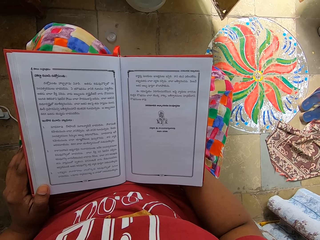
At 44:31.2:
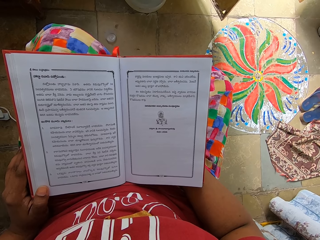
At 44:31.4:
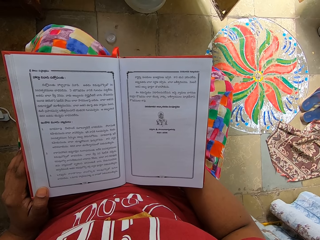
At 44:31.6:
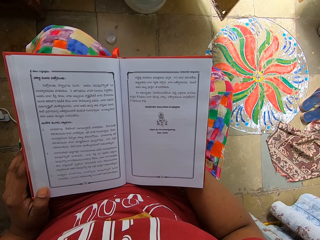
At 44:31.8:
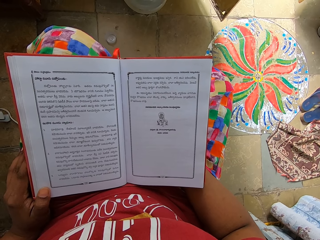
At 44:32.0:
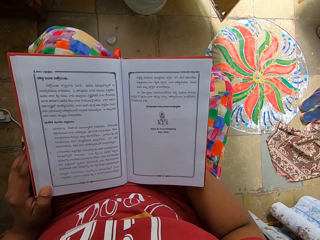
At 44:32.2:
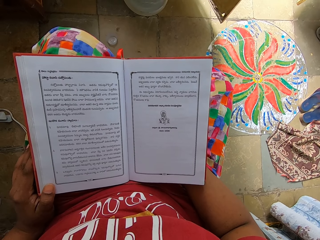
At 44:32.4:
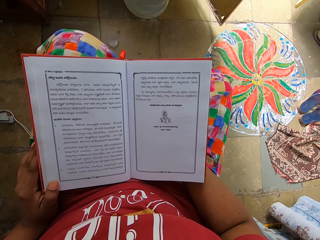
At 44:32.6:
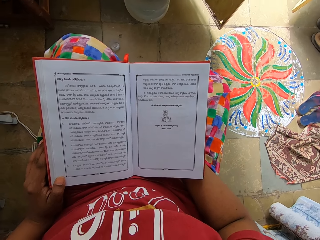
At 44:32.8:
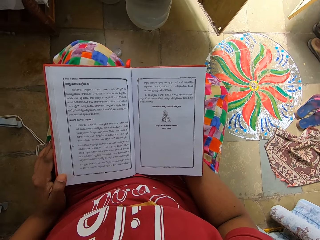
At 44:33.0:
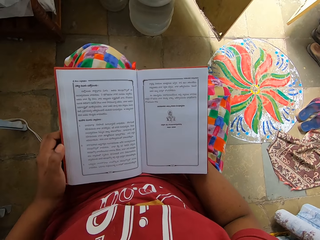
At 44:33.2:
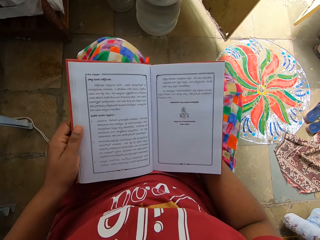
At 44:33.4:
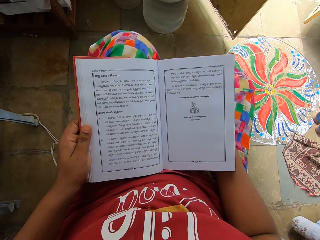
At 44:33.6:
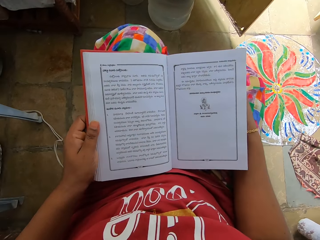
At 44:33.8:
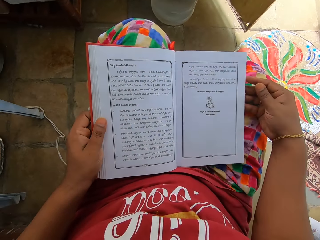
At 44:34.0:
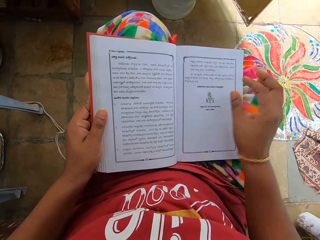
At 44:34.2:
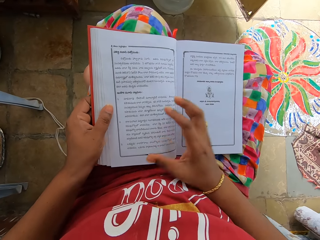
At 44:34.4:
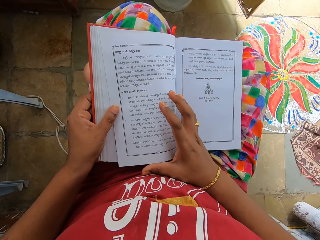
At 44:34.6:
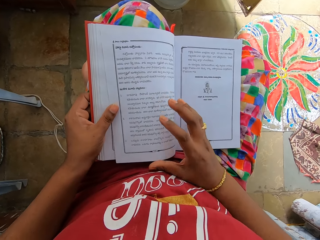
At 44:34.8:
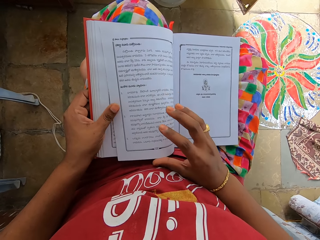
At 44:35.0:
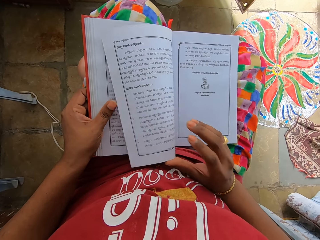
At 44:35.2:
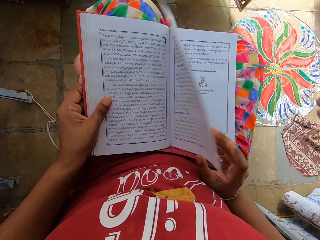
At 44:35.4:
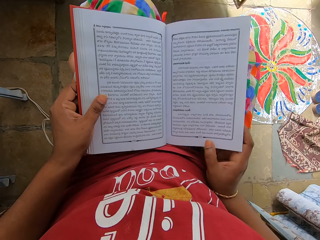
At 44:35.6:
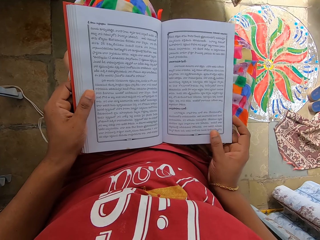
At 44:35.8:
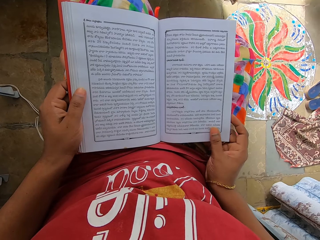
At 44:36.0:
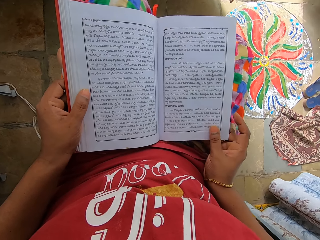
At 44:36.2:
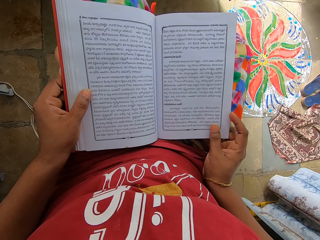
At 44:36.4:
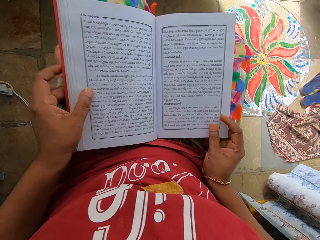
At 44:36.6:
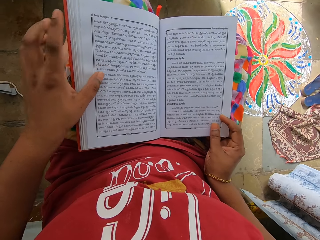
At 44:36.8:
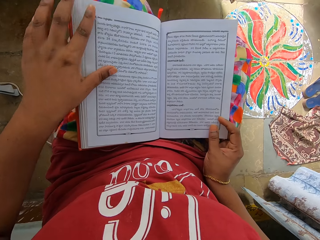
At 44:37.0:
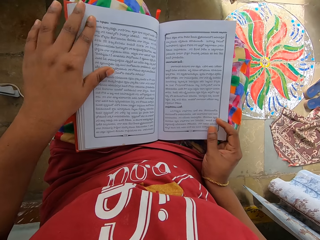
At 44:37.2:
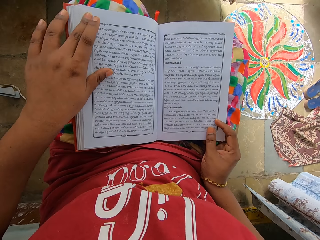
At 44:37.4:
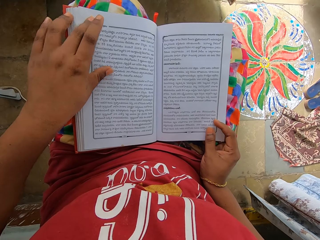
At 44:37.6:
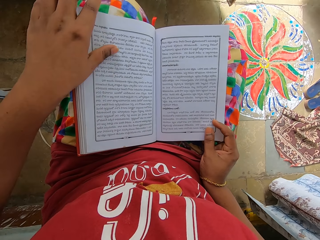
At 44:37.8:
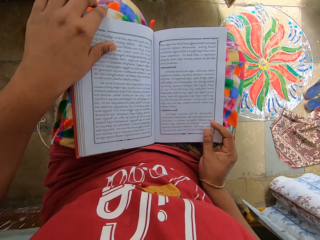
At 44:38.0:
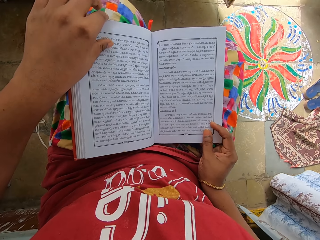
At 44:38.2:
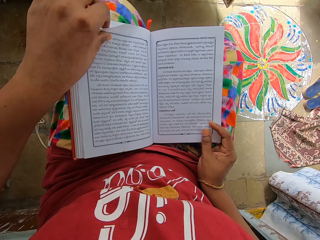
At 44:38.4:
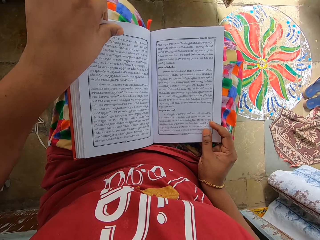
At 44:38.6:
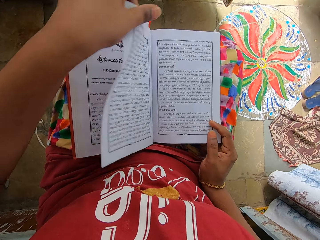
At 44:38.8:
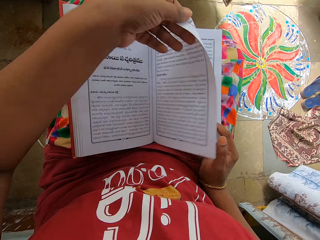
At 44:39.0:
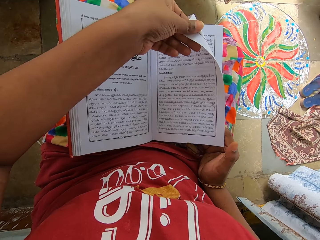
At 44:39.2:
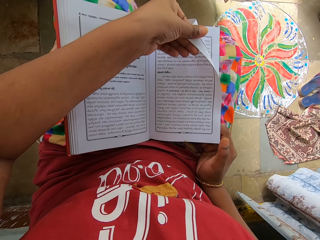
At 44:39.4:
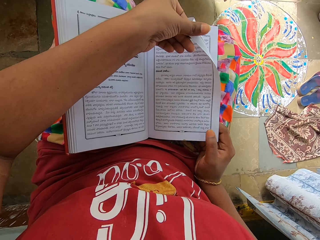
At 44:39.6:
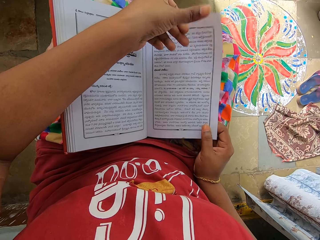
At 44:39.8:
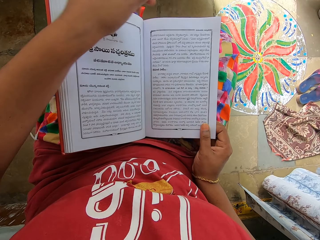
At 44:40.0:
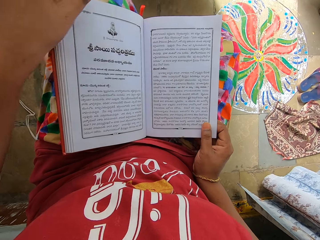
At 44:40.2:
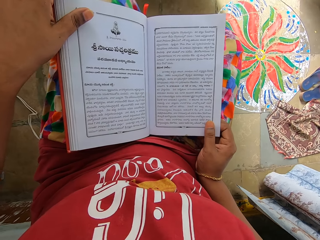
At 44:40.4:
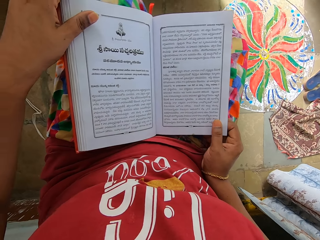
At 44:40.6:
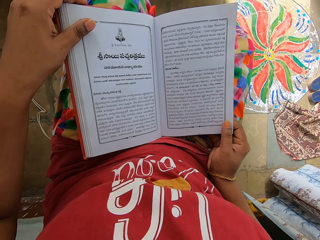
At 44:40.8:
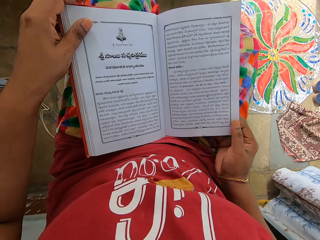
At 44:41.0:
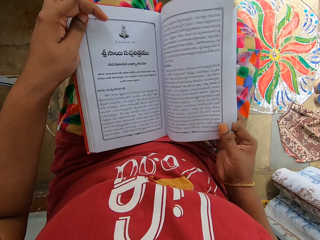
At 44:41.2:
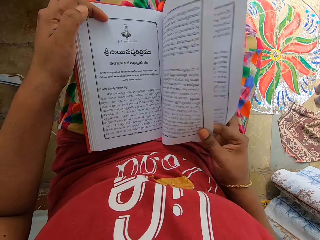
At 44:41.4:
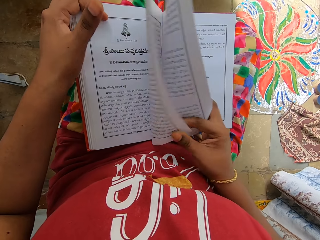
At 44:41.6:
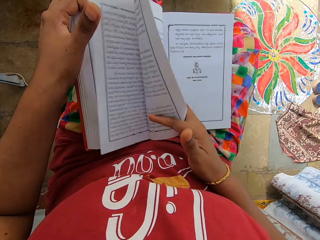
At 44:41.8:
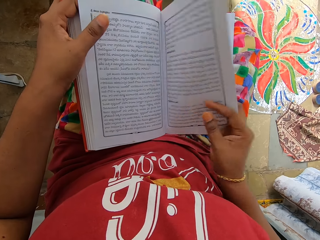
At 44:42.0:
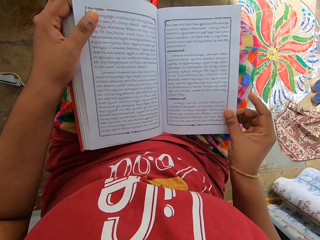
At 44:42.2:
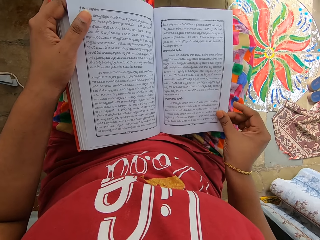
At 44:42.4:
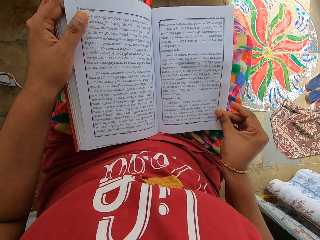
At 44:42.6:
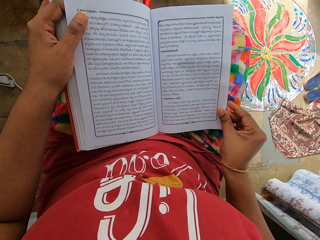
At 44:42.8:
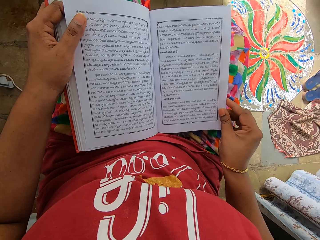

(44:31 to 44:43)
The camera wearer aligns a book with the left hand. They read the book. They turn a page with the right hand. They read the book. They turn a page with the right hand. They read the book. They turn a page with the right hand. They read the book.

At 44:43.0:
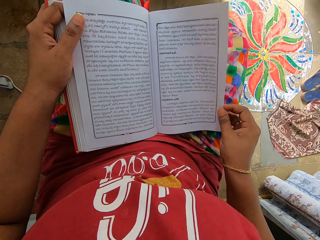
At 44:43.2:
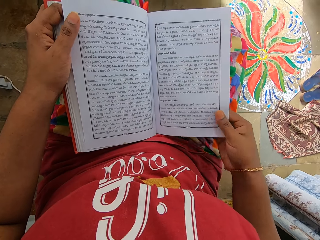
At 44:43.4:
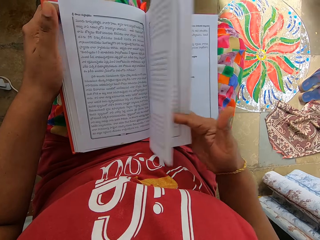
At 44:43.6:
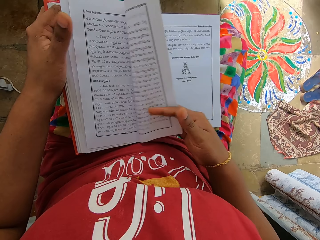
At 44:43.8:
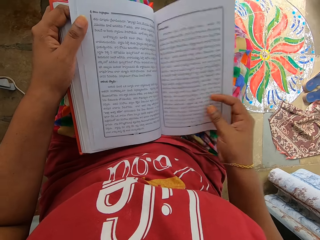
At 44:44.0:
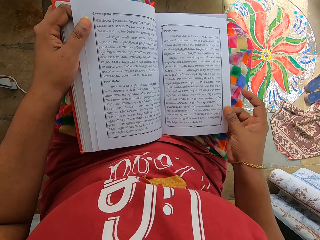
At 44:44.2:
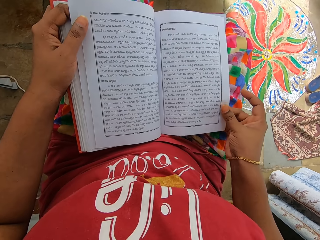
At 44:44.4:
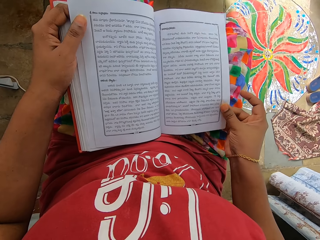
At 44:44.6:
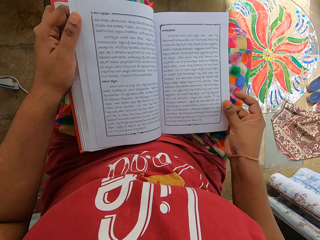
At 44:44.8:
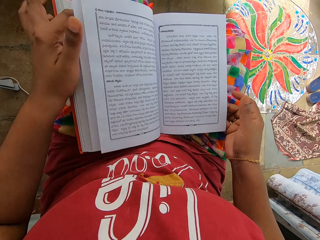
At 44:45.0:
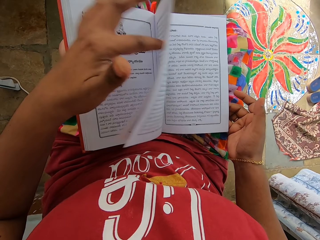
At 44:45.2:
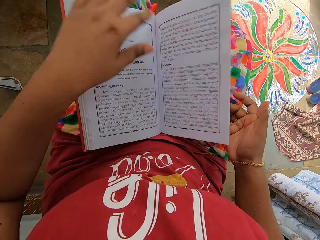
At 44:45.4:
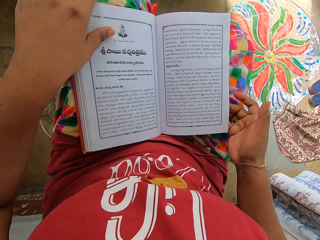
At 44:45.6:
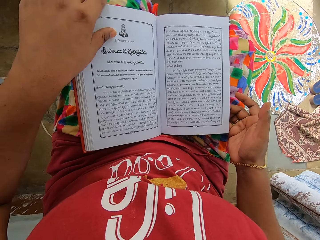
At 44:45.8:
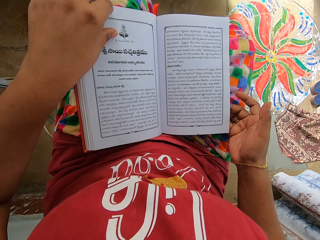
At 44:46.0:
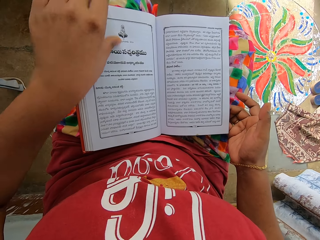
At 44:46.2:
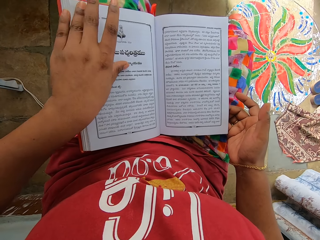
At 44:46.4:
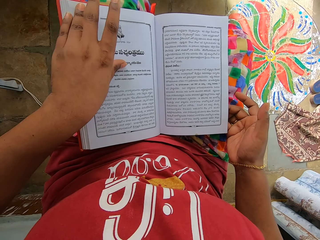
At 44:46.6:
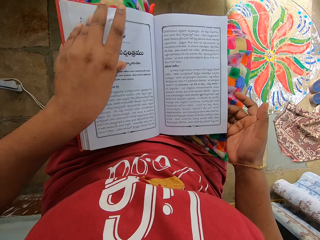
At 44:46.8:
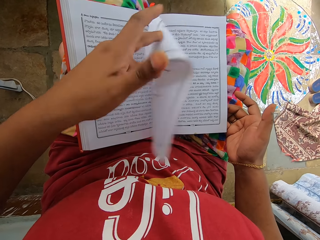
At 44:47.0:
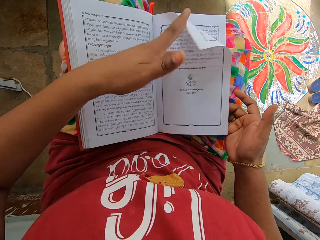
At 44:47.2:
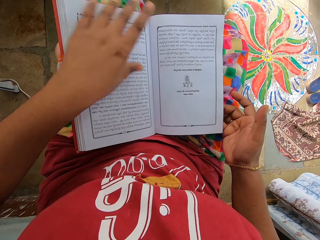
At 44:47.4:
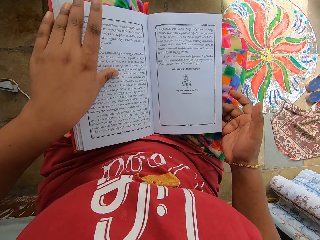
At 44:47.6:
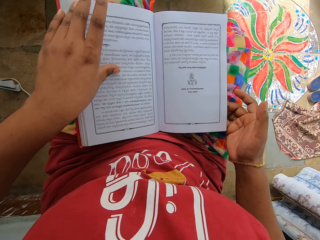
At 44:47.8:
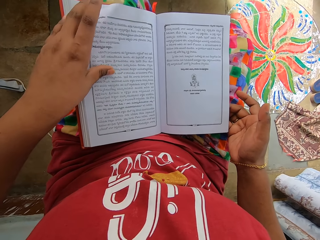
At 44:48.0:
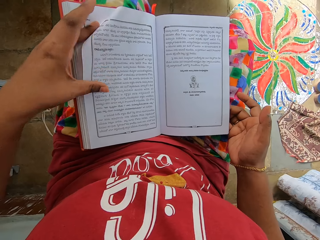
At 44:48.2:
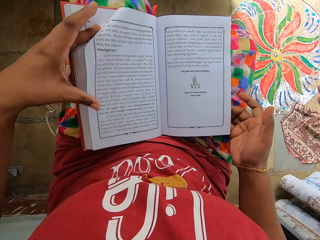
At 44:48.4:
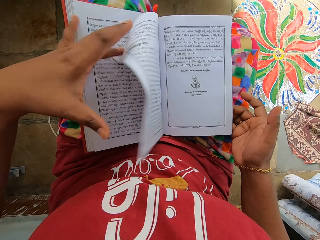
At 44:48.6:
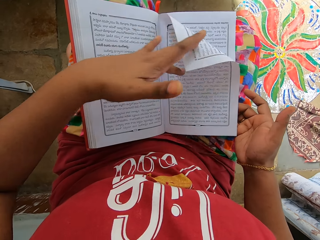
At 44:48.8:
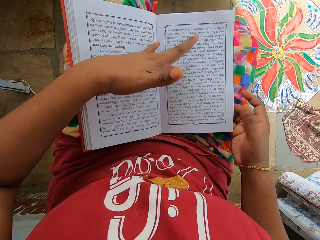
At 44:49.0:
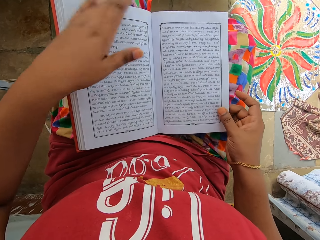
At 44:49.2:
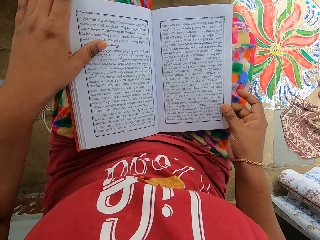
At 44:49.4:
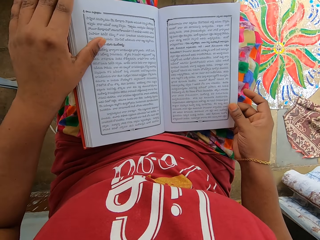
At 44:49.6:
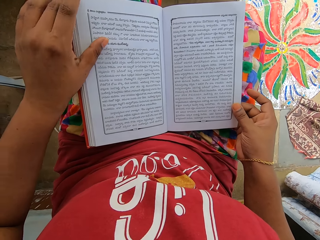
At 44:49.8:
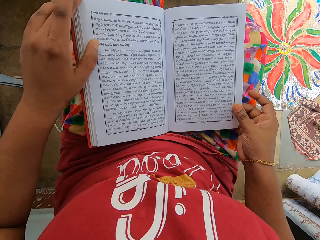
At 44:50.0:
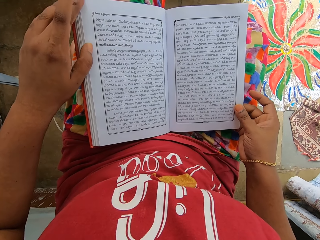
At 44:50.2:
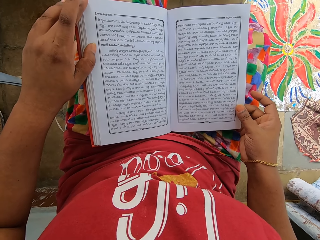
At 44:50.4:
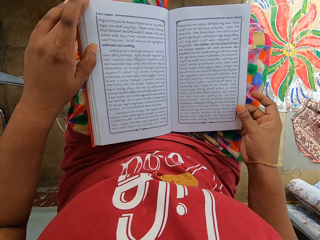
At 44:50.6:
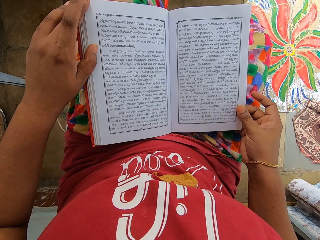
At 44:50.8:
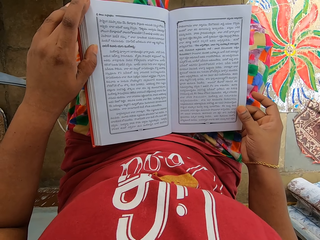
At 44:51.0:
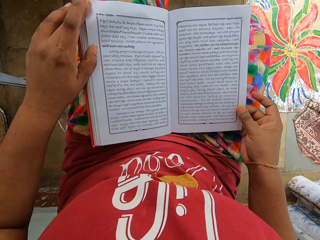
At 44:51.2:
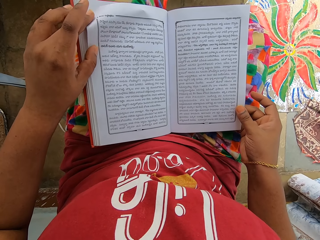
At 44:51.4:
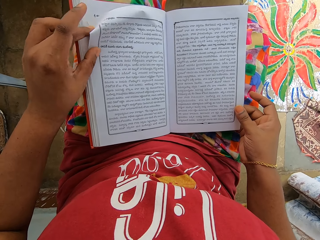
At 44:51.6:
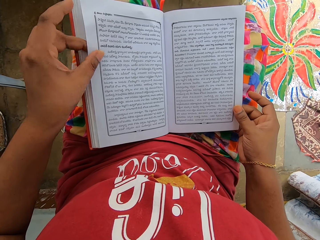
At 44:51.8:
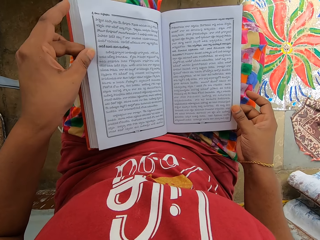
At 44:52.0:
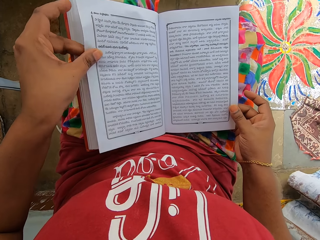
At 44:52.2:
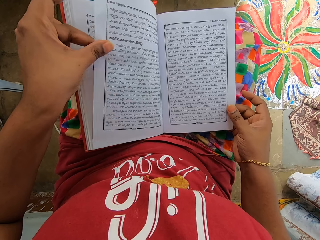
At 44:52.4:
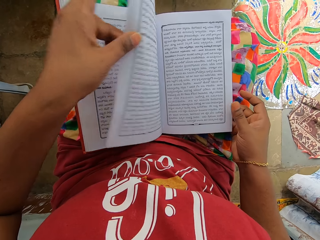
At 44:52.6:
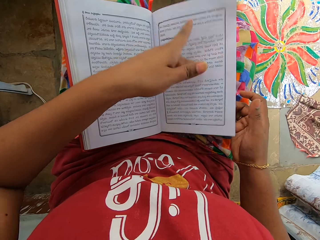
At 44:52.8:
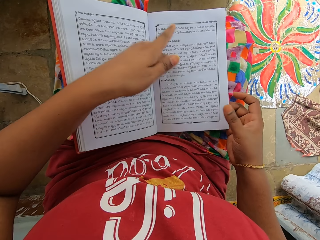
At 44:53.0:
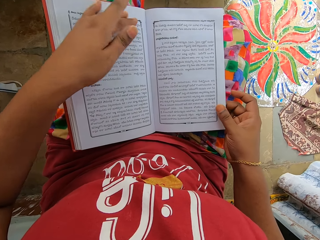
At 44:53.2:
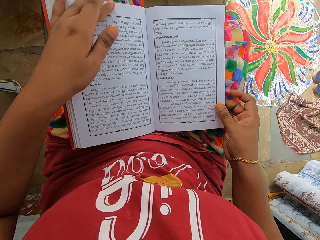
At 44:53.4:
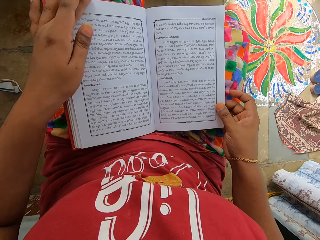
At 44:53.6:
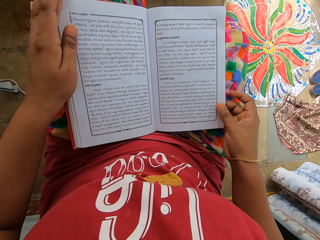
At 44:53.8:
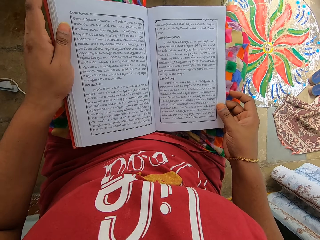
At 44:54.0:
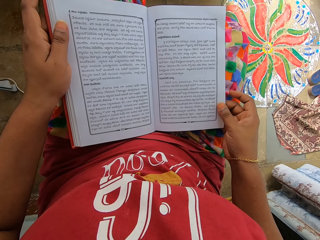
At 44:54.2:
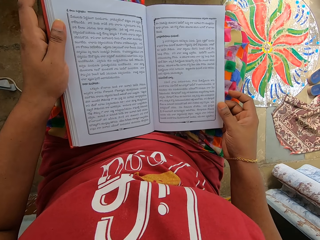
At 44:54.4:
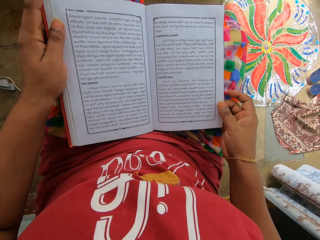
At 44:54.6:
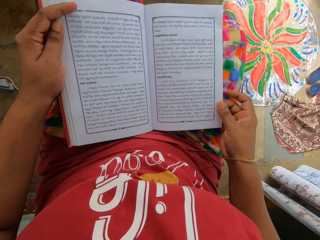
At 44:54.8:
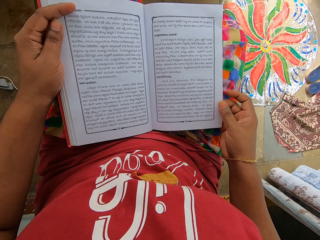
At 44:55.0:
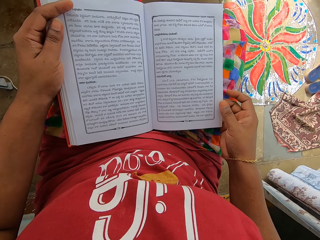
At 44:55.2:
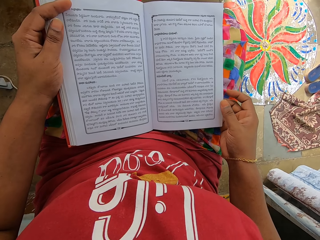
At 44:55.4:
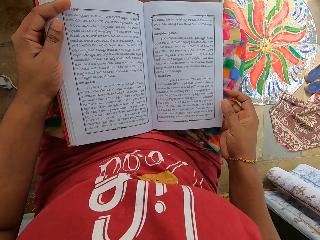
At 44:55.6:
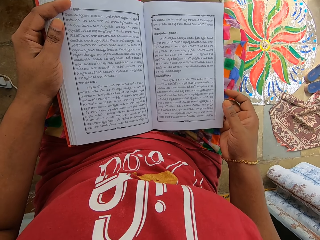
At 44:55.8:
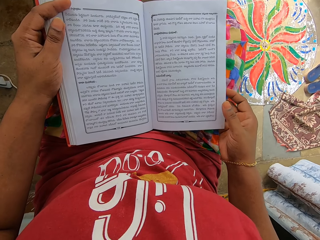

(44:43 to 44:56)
The camera wearer turns a page with the right hand. They read a book. They turn a page with the left hand. They stare at the book. They turn a page with the left hand. They read the book. They turn a page with the left hand. They read the book.
